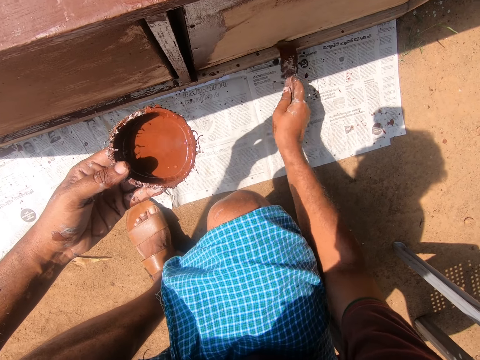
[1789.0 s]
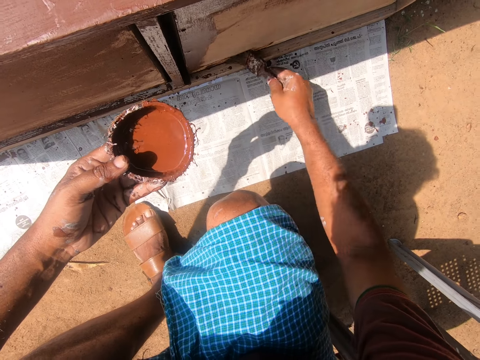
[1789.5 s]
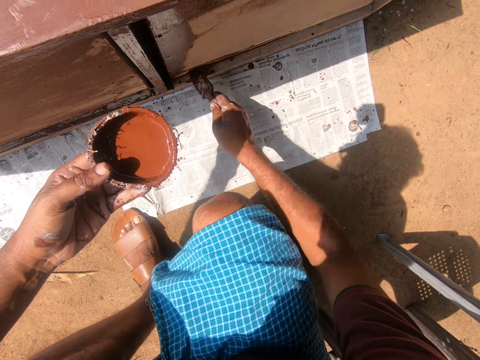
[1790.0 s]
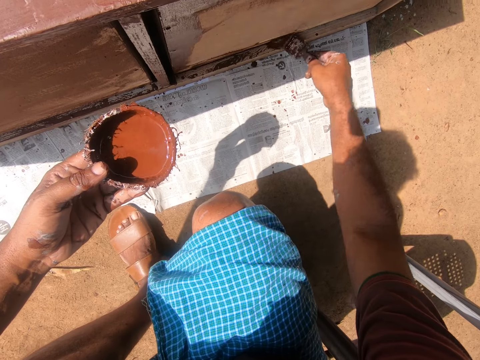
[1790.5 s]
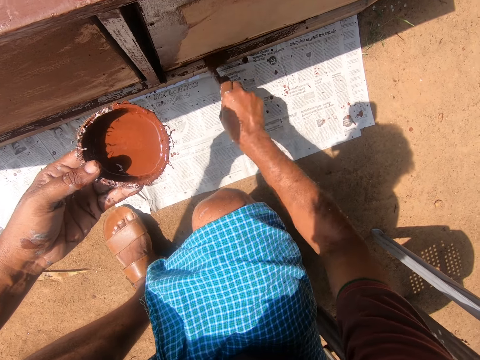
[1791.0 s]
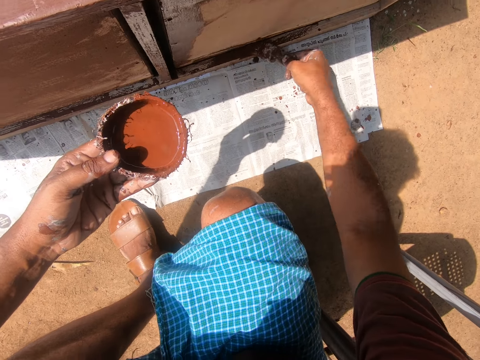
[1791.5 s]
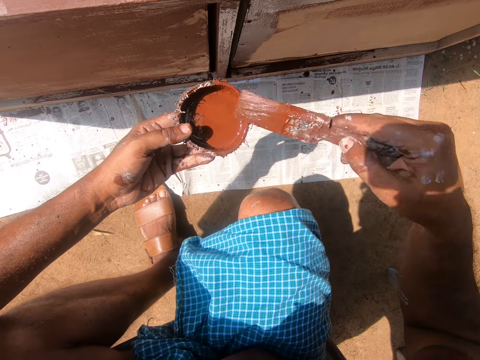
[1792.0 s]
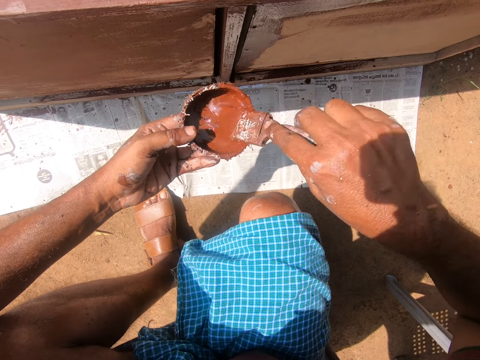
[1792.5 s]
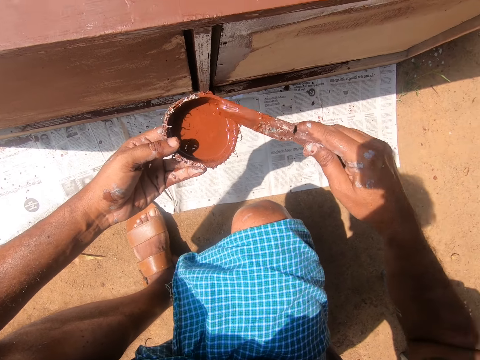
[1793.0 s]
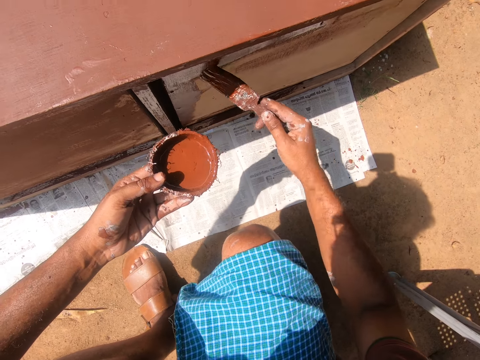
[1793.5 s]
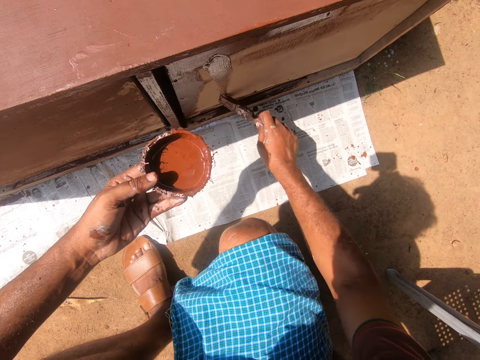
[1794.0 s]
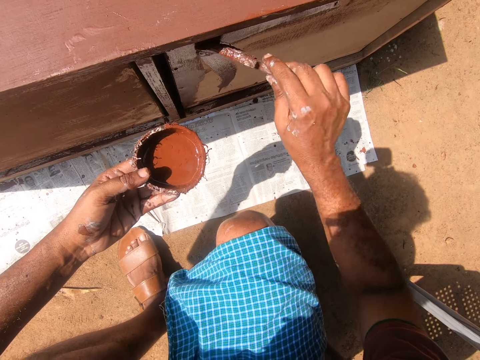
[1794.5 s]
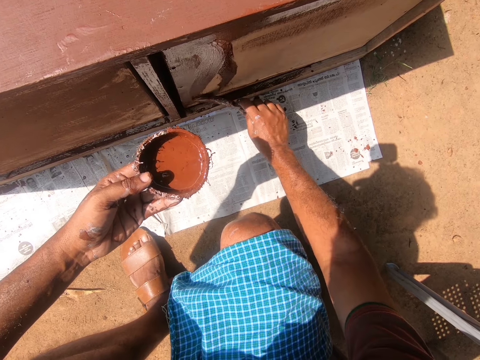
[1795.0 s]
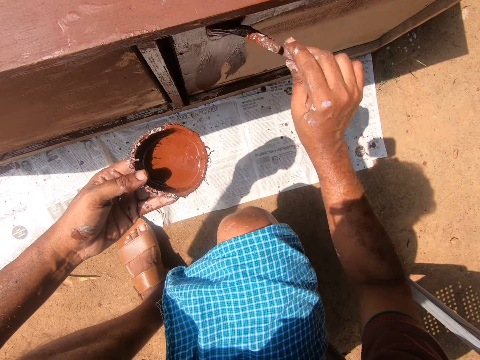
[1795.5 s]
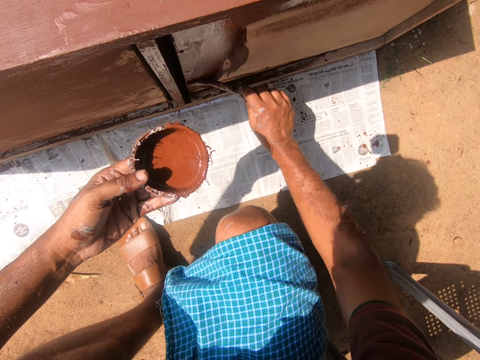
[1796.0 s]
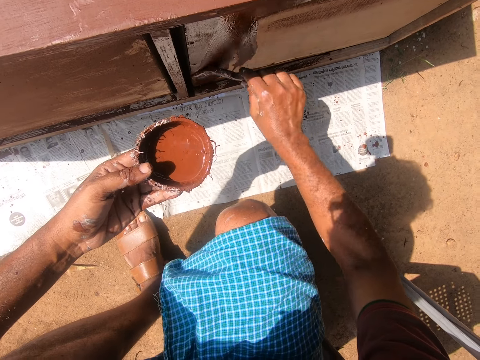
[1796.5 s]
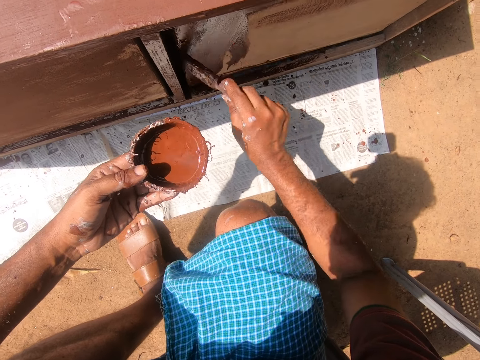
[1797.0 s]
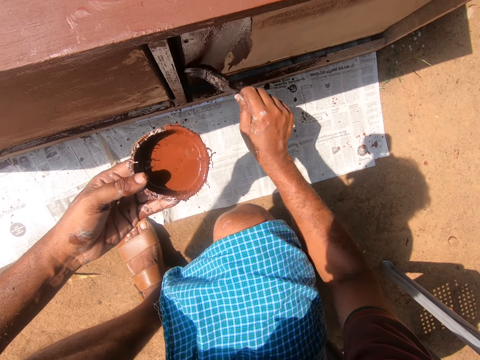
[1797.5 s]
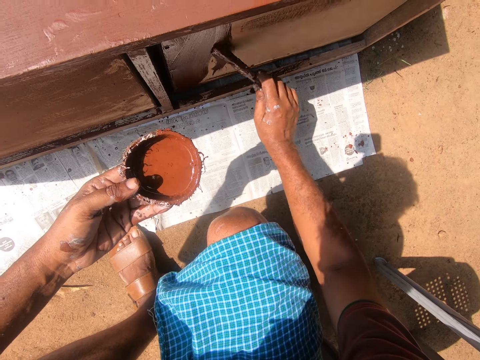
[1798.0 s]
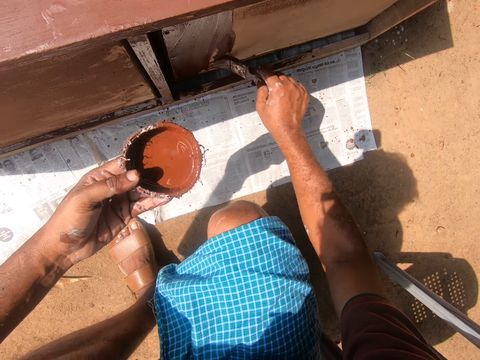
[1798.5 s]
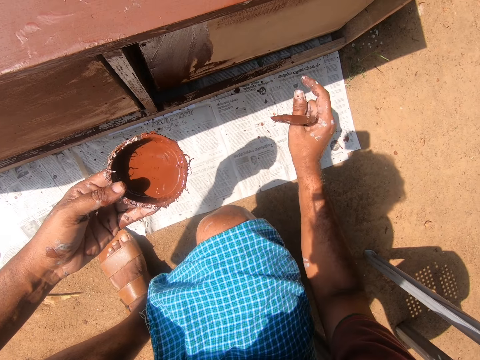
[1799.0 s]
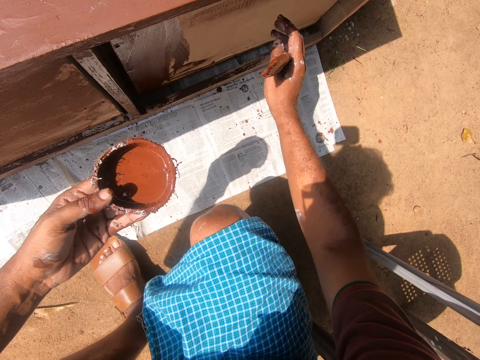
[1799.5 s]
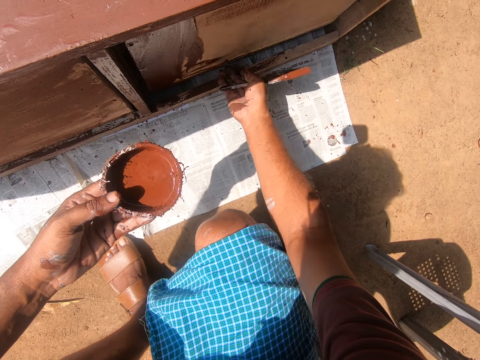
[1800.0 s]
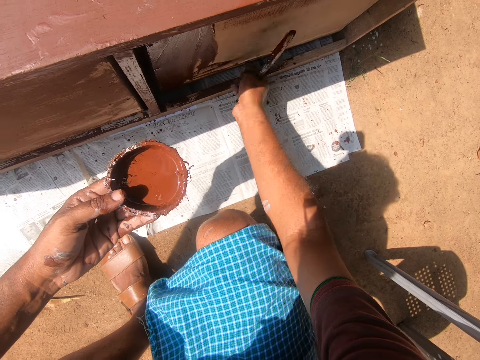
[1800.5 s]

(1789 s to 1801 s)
The camera wearer paints a cabinet using a brush. He gets some paint with the paintbrush on his right hand from the paint container in his left hand. He paints the cabinet with the paintbrush in his right hand. He paints the cabinet using the brush. He does this again.

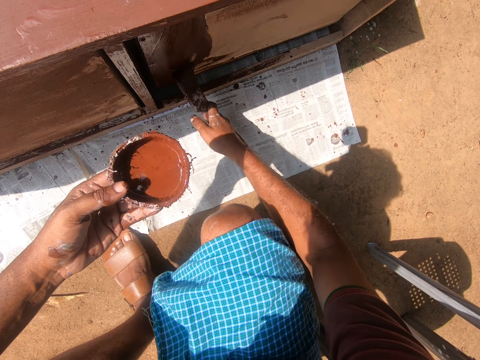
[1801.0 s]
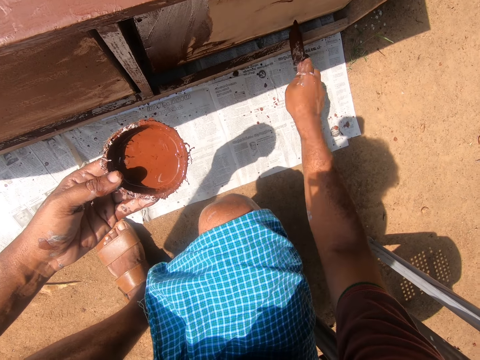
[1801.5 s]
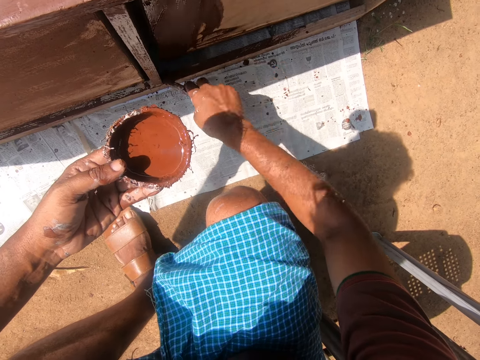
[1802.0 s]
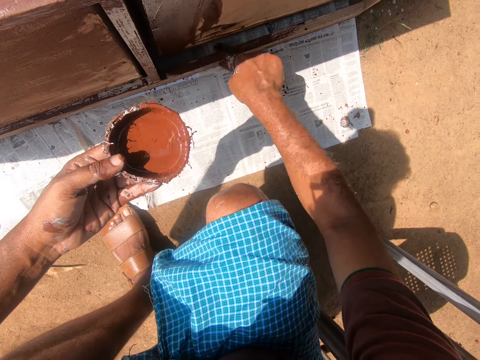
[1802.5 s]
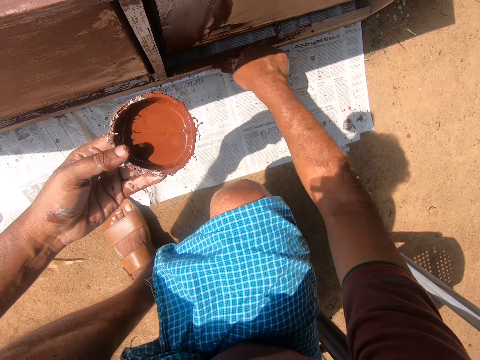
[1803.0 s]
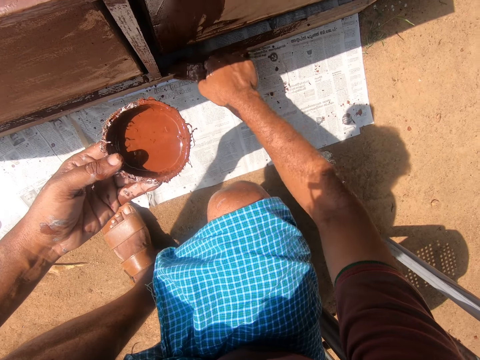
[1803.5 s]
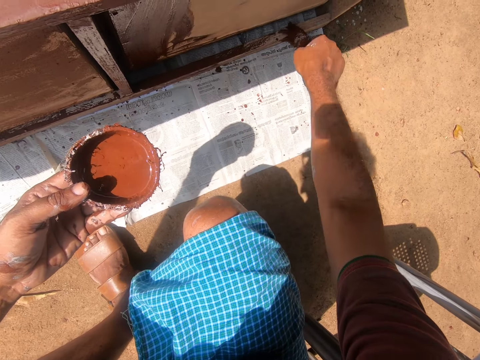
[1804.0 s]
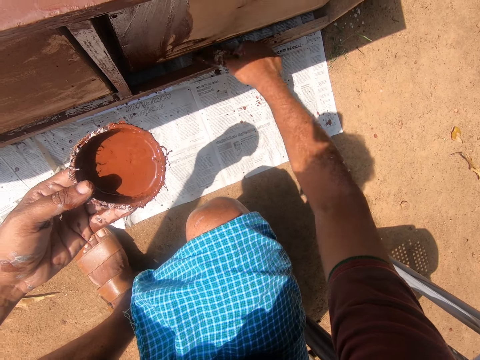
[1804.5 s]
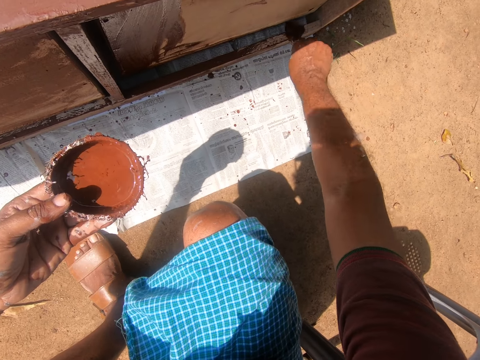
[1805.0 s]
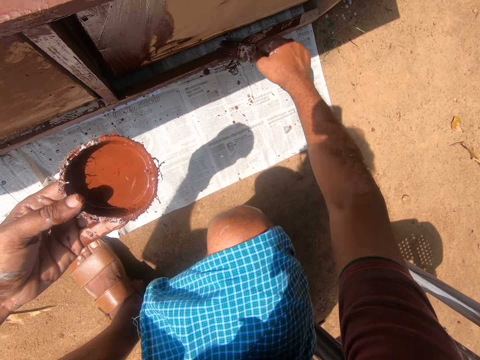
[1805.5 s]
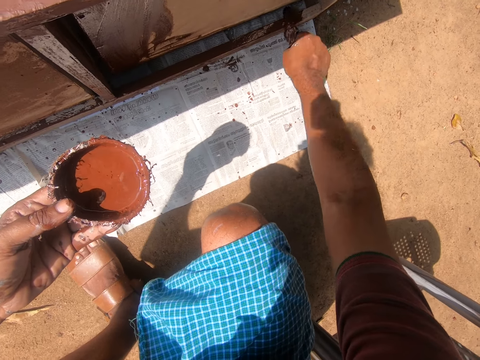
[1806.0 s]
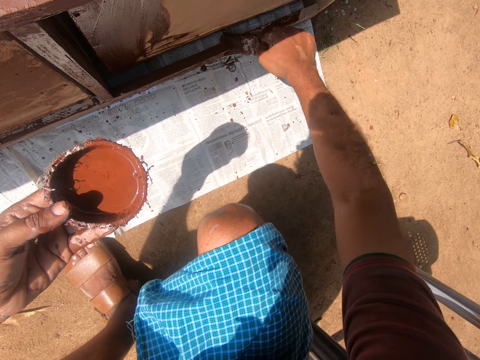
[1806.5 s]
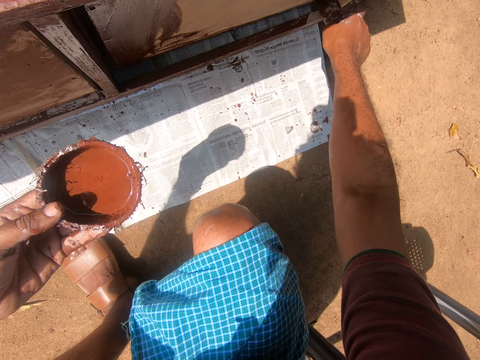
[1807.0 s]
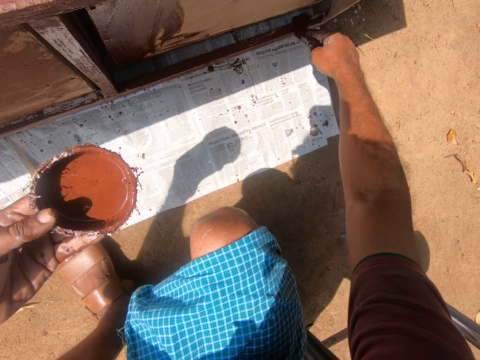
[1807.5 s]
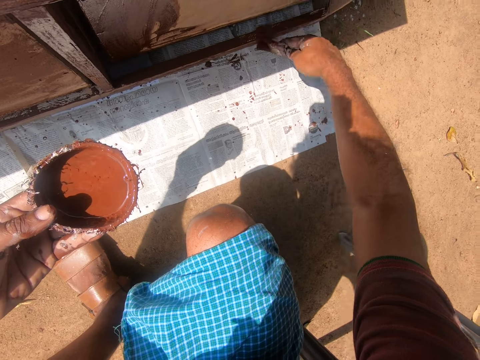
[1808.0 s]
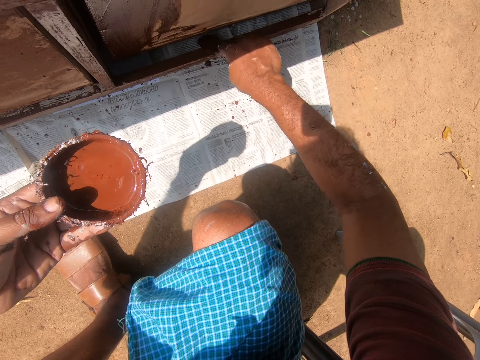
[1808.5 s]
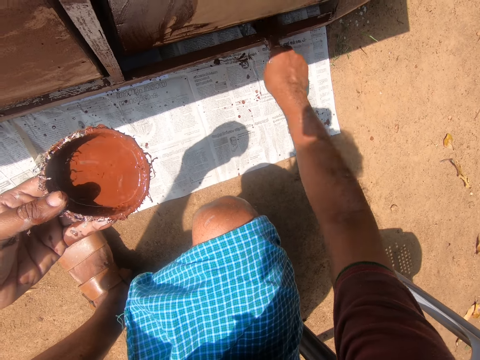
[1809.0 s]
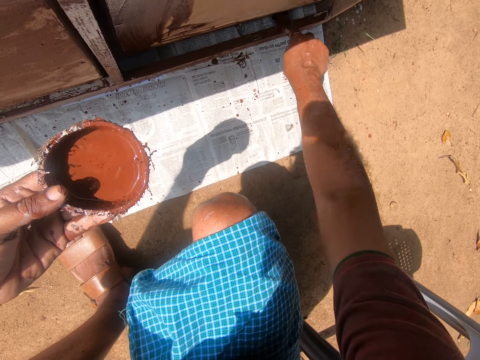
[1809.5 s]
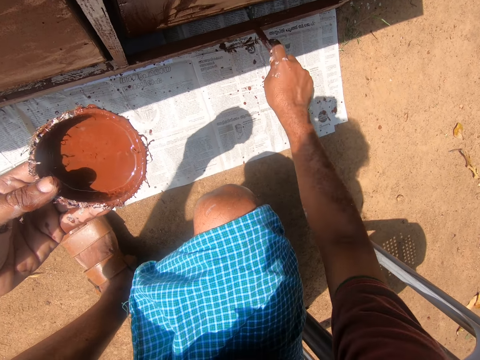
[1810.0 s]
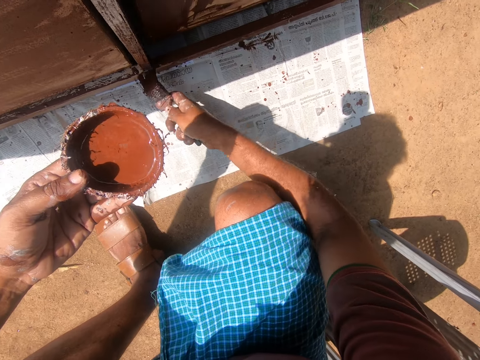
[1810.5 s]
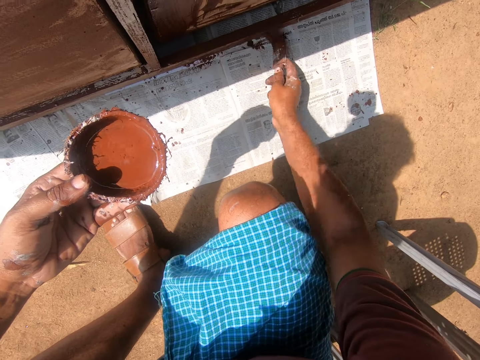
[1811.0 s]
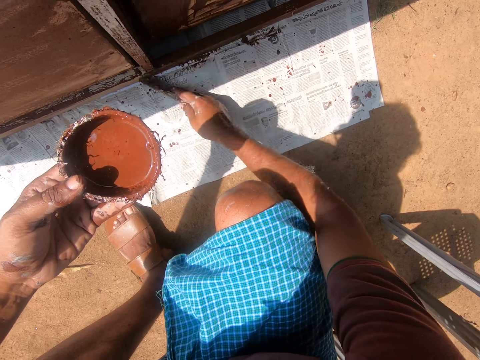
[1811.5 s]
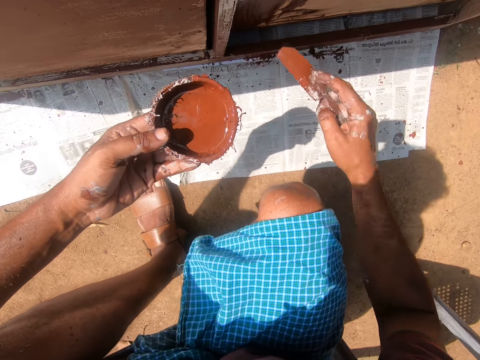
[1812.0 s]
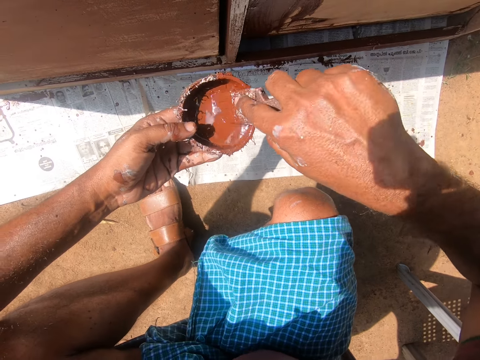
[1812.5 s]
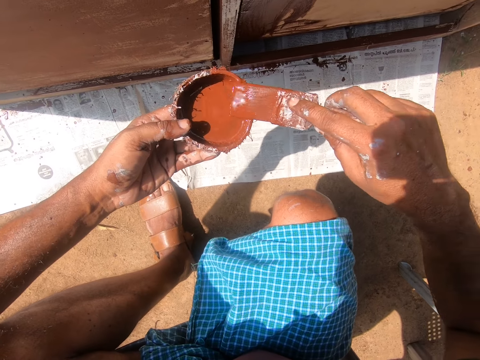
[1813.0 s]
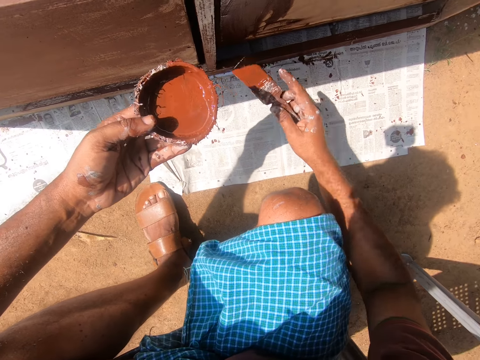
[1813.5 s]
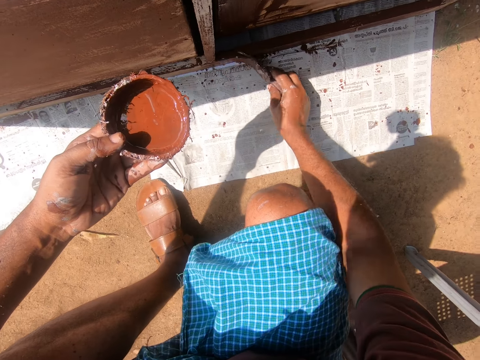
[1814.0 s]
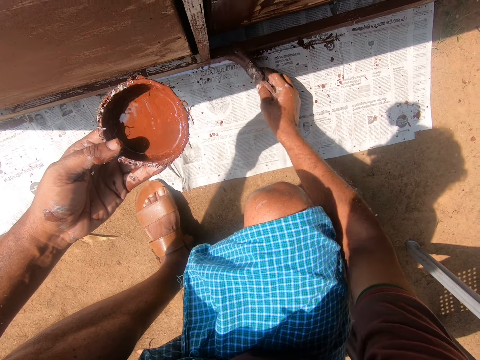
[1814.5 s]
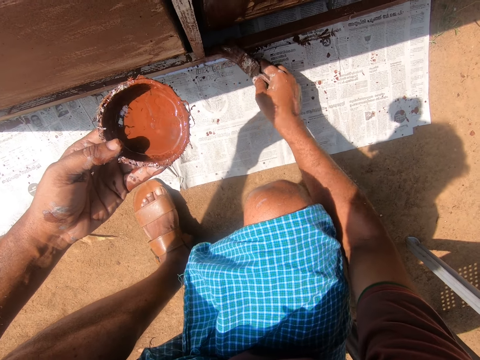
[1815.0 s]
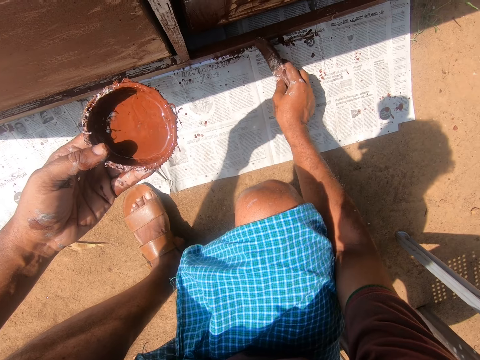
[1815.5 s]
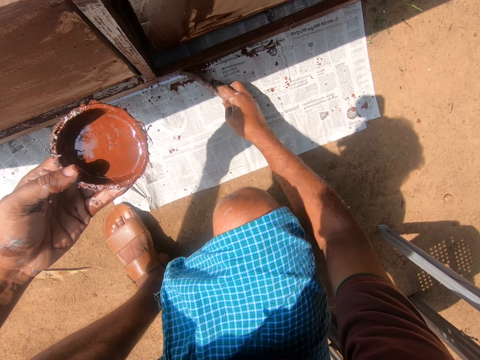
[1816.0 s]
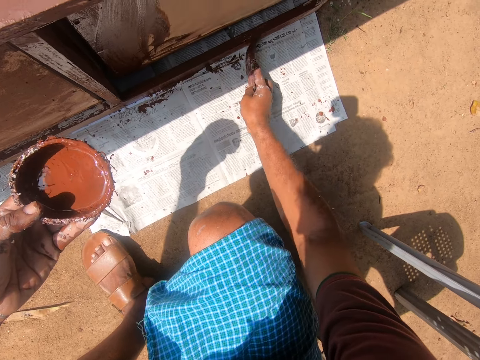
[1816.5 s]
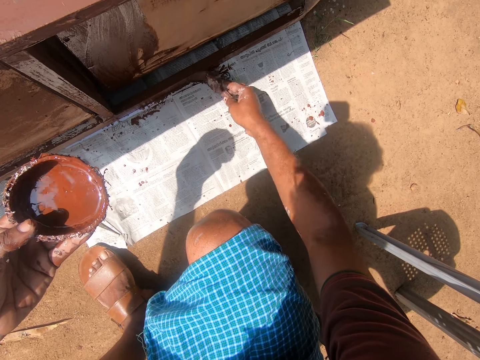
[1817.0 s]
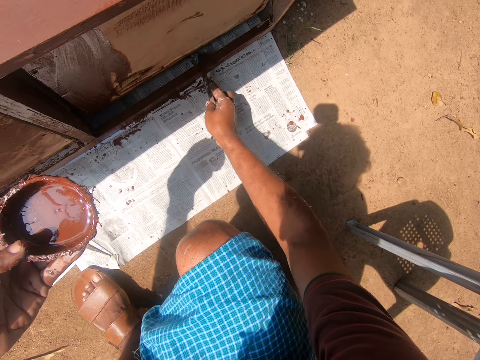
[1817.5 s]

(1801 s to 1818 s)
The camera wearer paints a cabinet using a brush. He does this repeatedly. He gets some paint with the paintbrush on his right hand from the paint container in his left hand. He wipes the brush on a bowl. He paints the cabinet with the paintbrush in his right hand.
